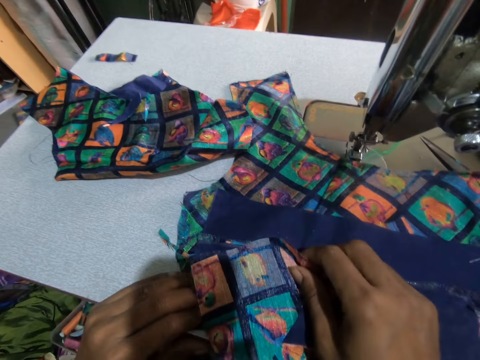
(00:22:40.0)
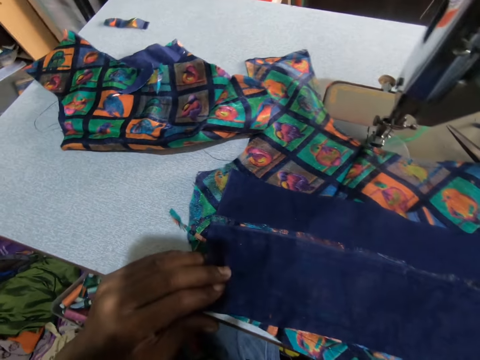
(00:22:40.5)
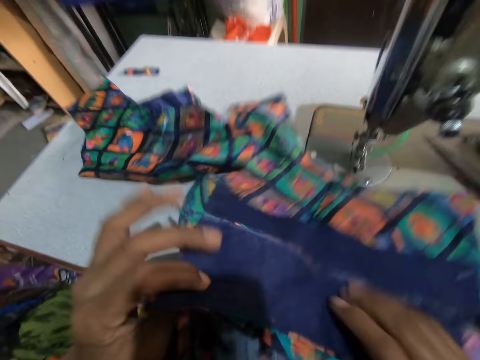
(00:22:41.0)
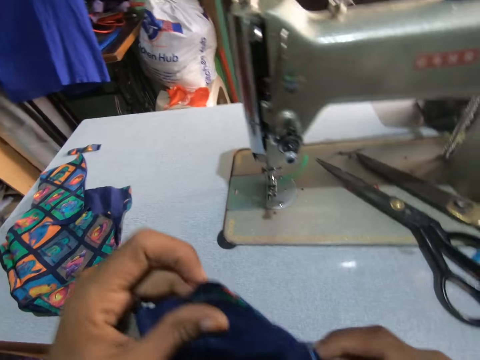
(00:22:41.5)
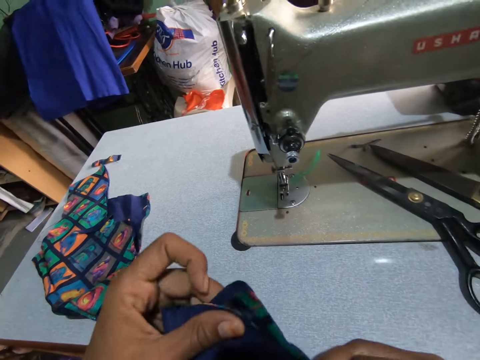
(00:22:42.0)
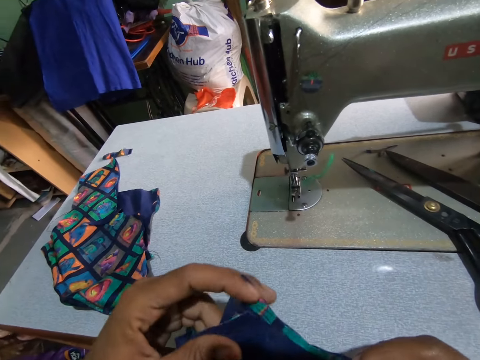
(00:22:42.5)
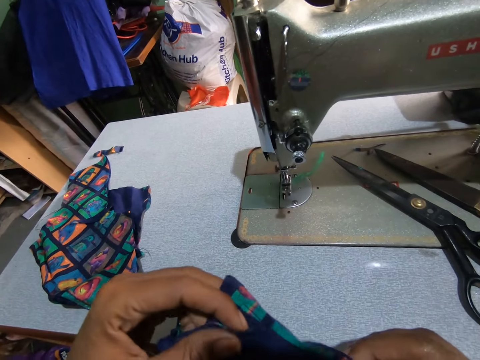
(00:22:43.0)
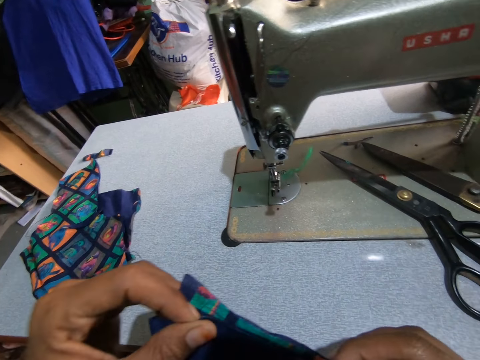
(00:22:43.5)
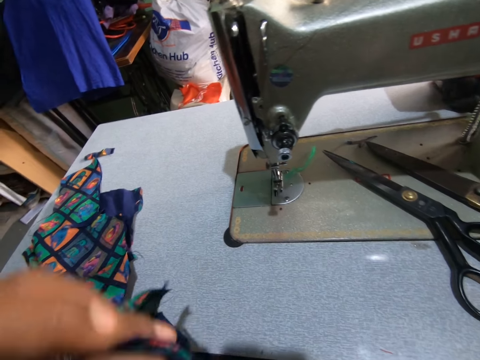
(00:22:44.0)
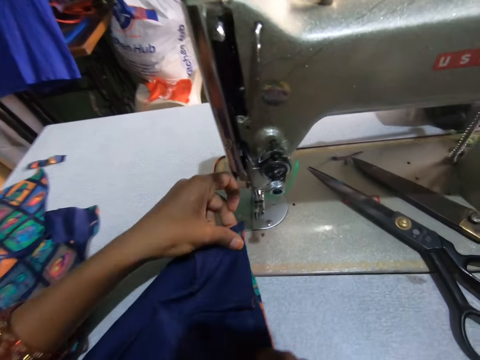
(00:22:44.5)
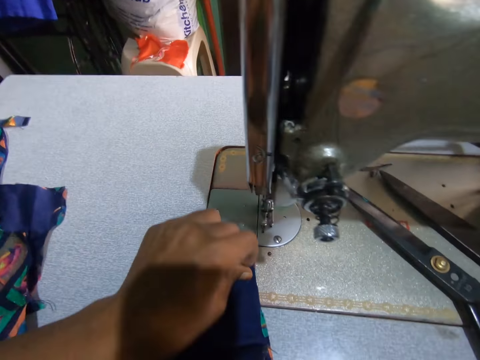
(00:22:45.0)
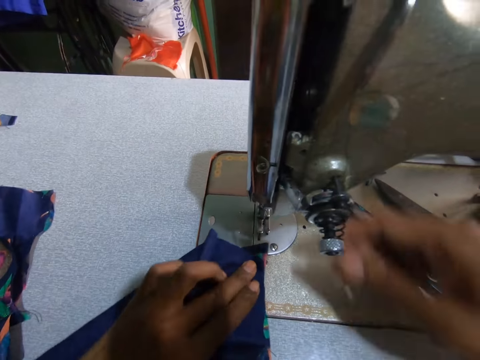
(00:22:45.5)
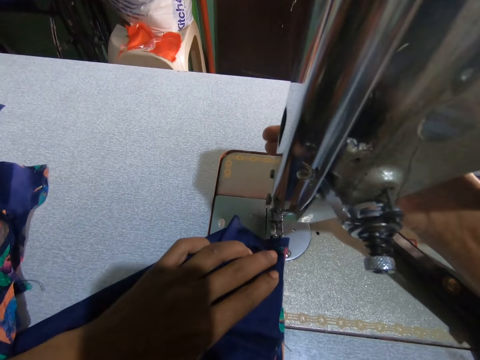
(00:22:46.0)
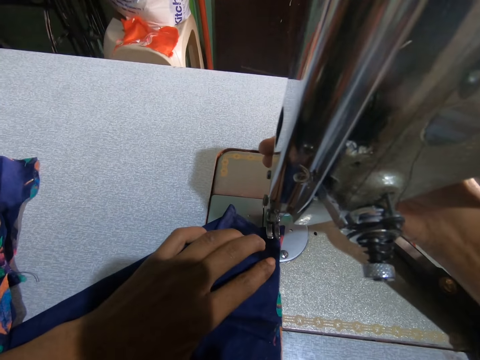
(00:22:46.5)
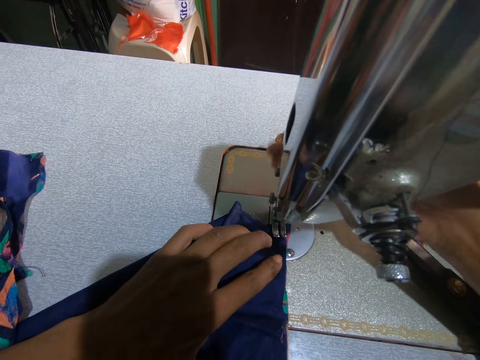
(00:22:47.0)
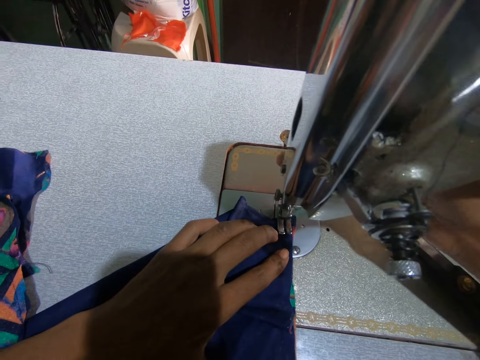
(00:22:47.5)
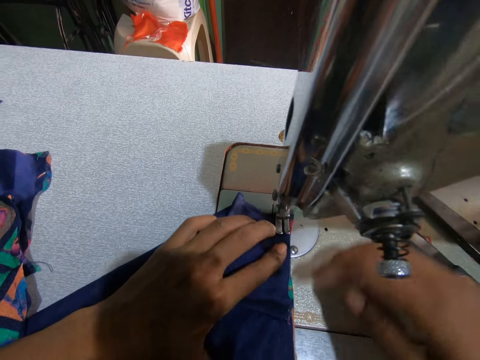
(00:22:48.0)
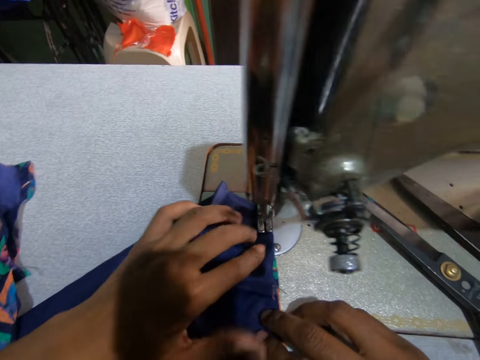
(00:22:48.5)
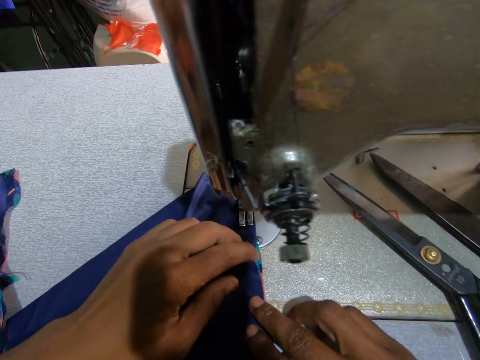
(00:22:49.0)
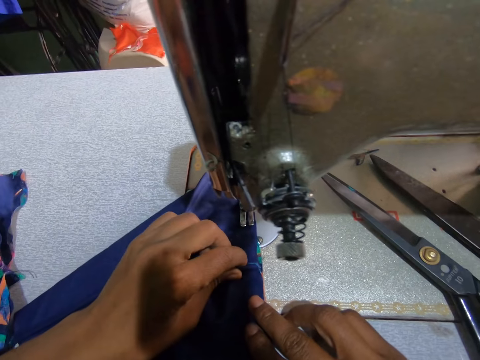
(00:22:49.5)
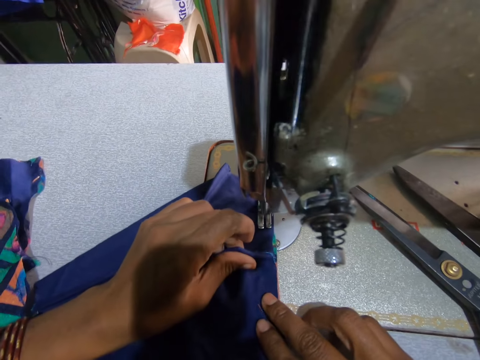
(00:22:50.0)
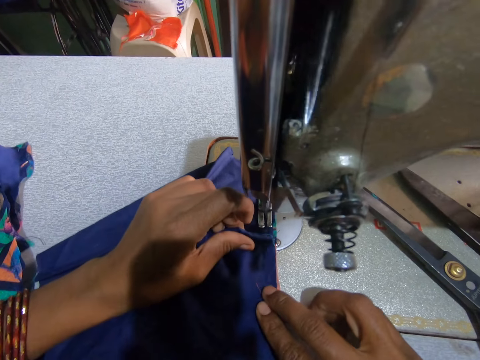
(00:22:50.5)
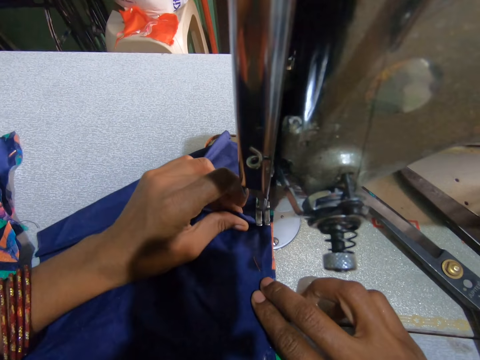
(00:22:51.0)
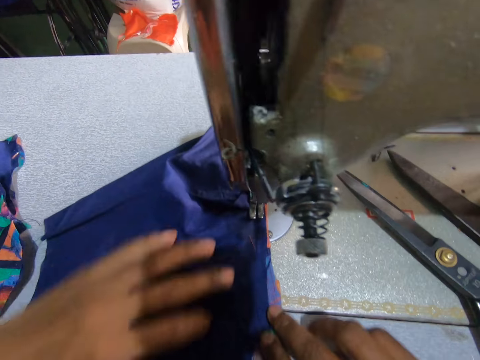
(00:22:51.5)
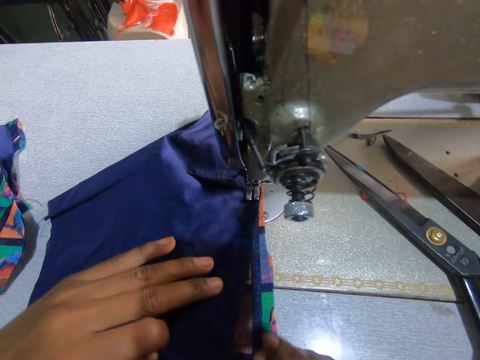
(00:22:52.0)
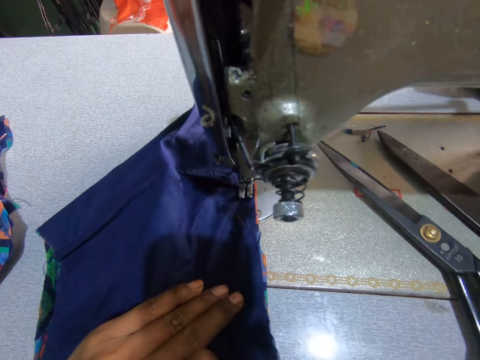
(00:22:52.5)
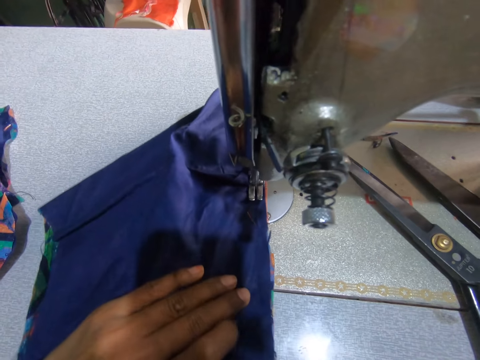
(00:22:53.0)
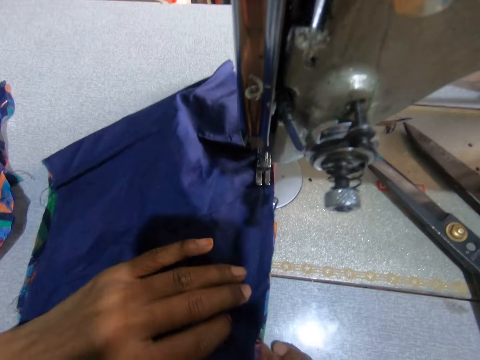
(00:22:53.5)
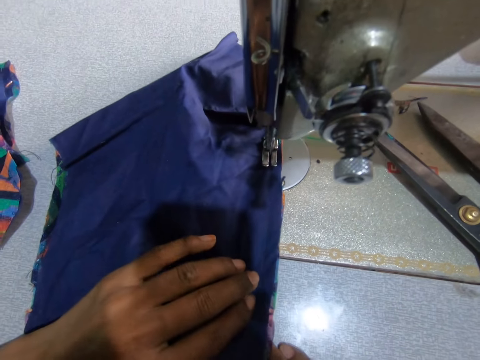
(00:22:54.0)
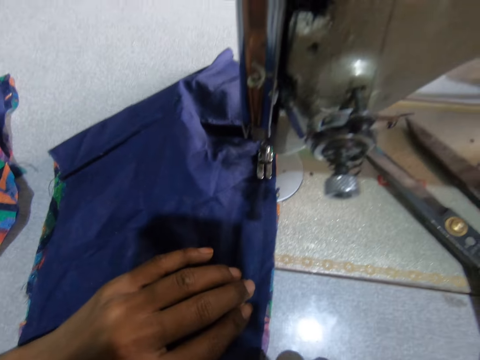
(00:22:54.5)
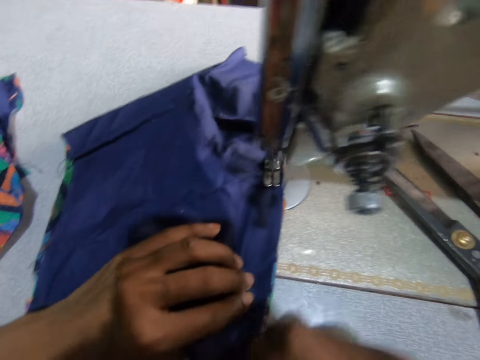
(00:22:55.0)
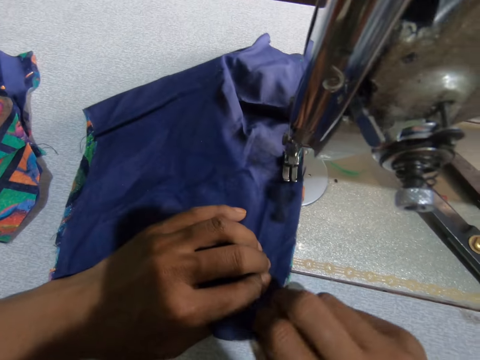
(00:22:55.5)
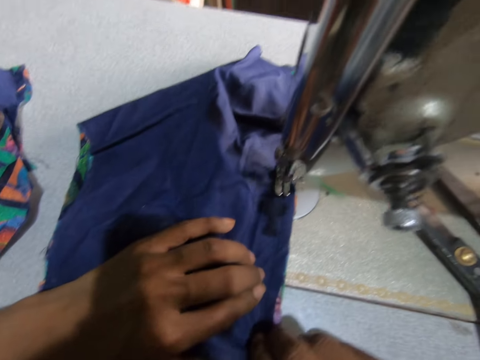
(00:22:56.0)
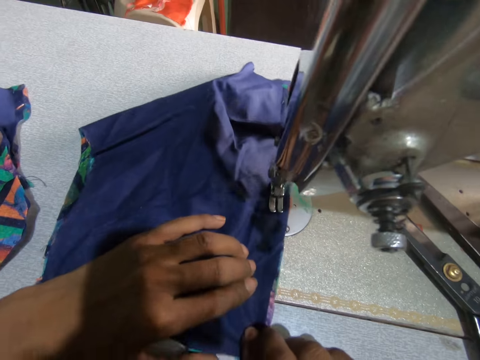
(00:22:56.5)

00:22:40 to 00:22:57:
The camera wearer picks up the fabric. They carry the materials. They put the fabrics together on the table. They move the fabric to the needle. They position the needle on the fabric. They sew the cloth with a machine. They move the fabric.

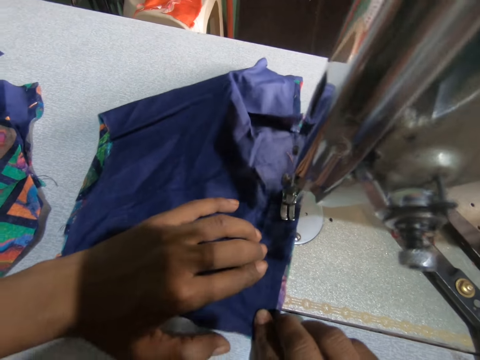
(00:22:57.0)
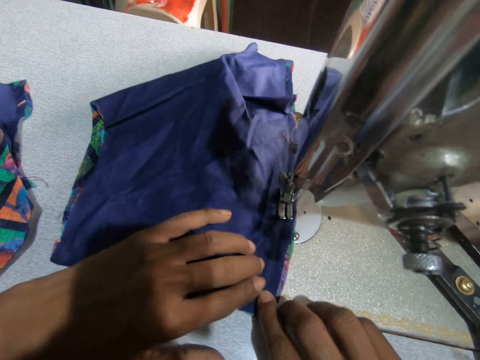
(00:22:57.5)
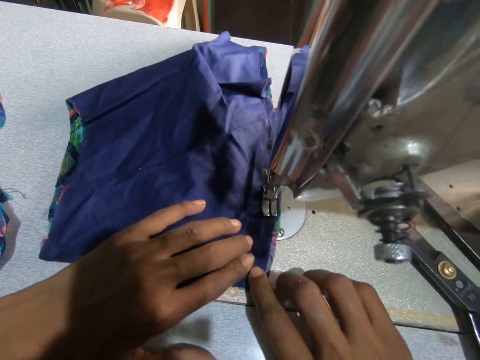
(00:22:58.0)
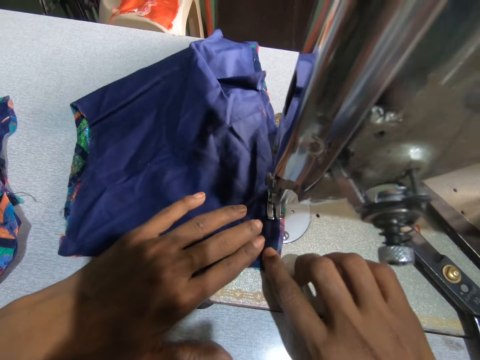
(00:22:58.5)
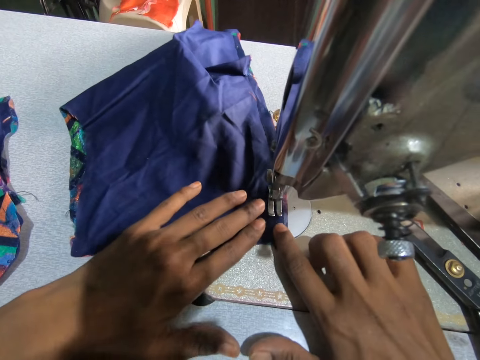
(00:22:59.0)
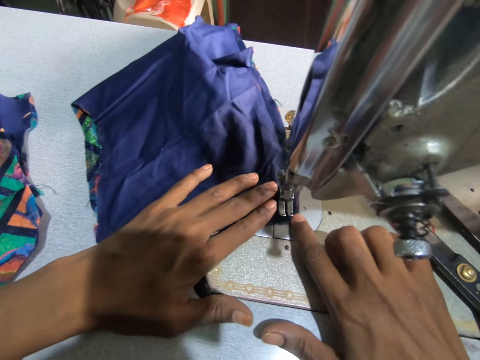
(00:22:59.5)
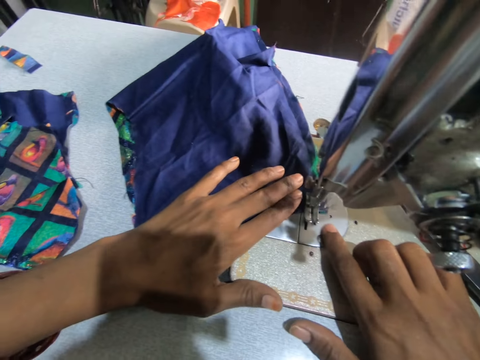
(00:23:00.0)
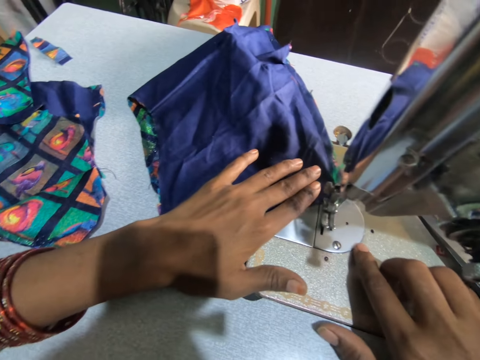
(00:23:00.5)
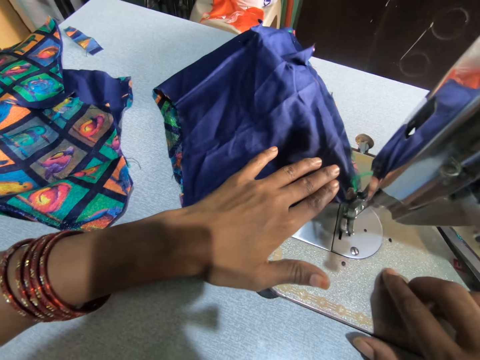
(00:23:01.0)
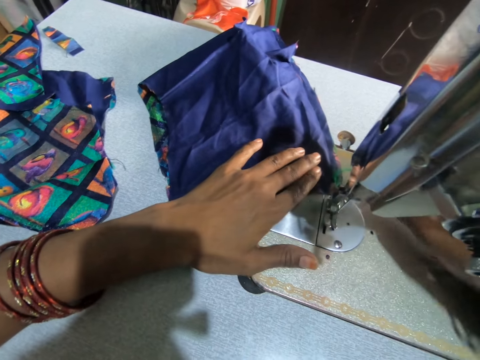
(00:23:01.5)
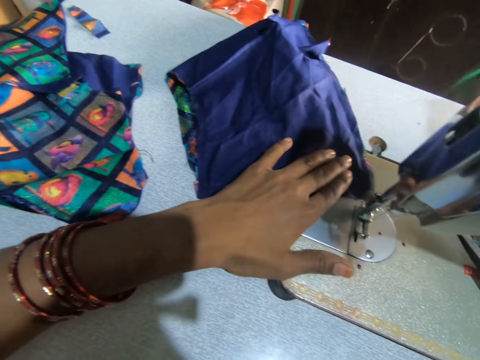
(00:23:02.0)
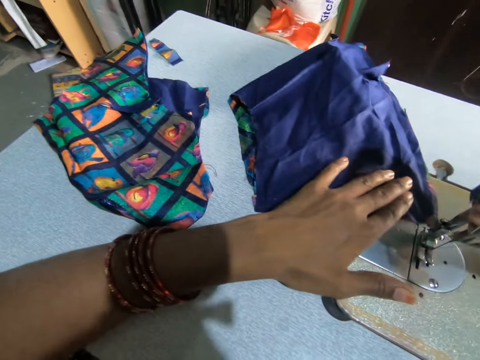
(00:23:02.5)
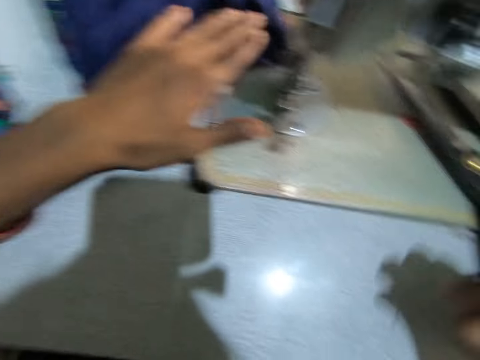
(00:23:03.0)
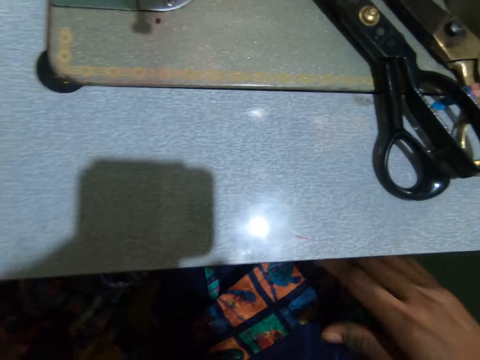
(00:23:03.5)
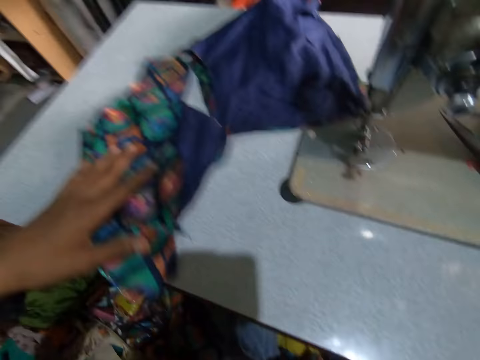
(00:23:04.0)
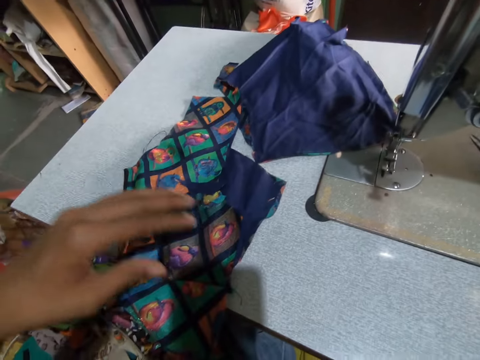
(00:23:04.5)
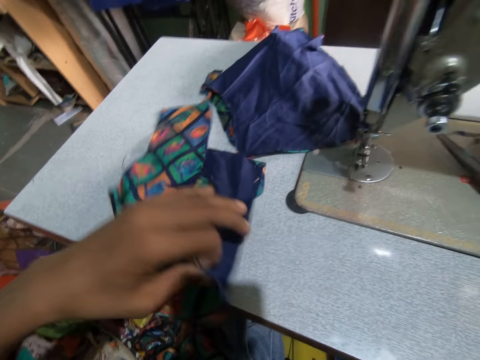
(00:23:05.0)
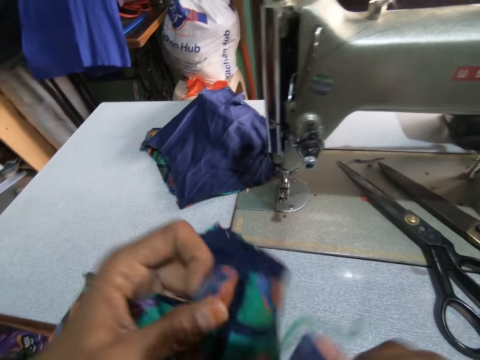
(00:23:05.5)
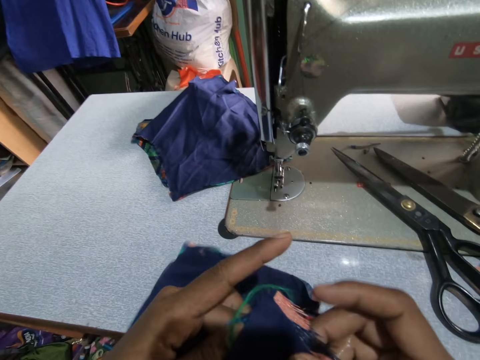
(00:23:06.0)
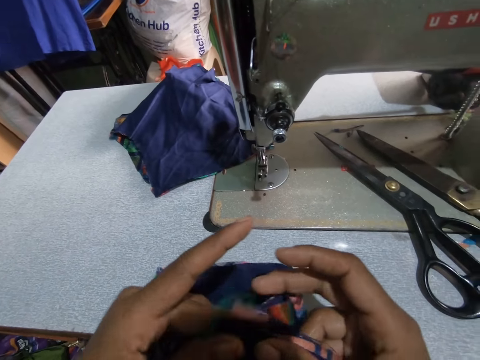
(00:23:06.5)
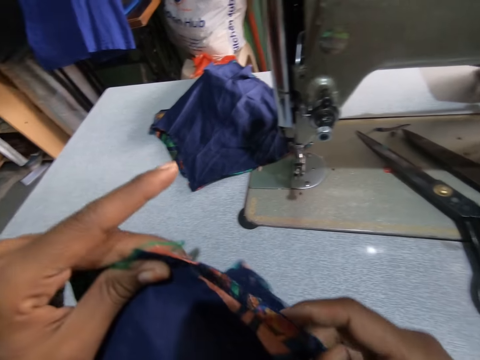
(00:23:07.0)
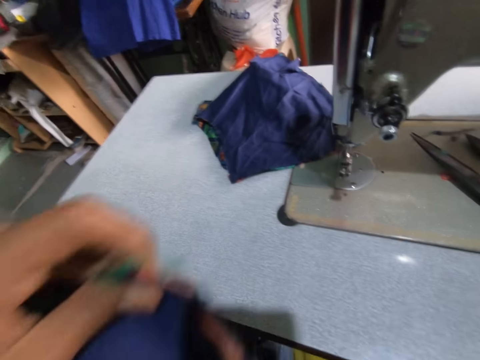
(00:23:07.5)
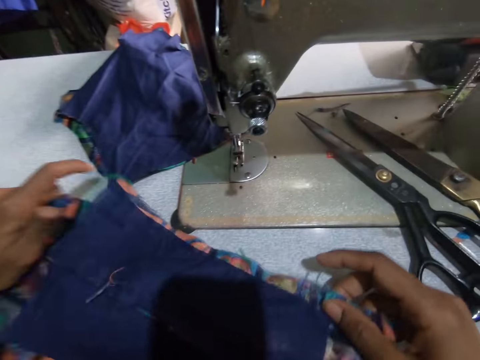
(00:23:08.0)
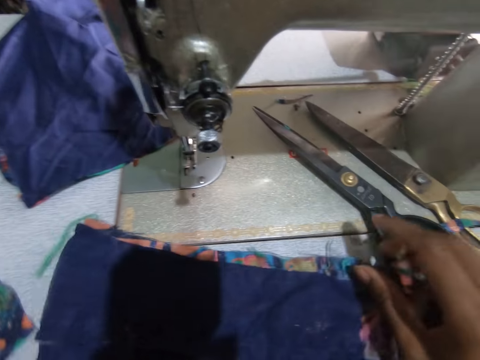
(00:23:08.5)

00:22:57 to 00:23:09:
The camera wearer removes the thread from the table. They adjust the cloth with the left hand. They put the fabric together. They pick up the cloth with the left hand.
